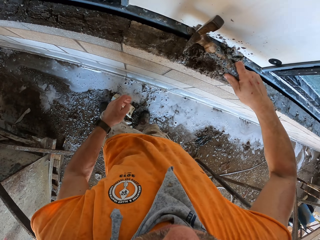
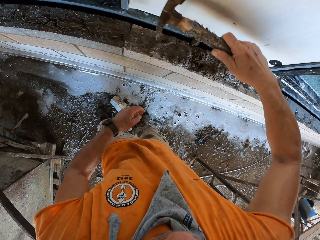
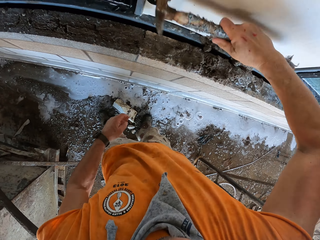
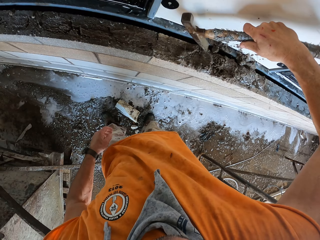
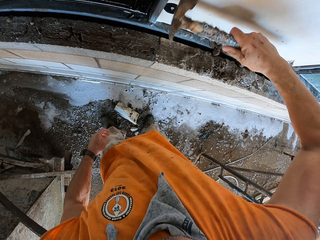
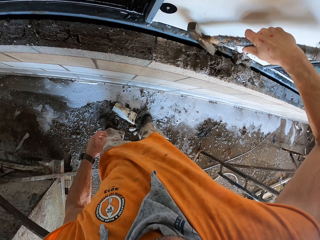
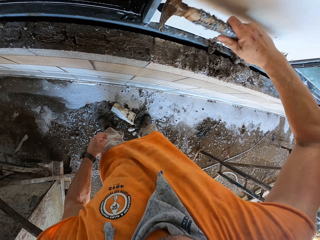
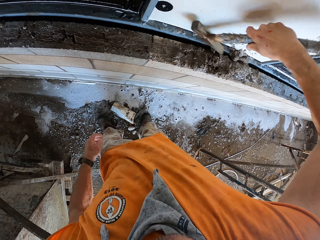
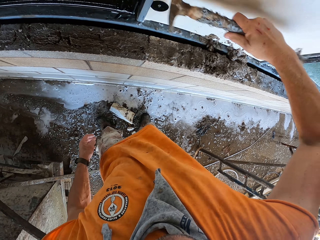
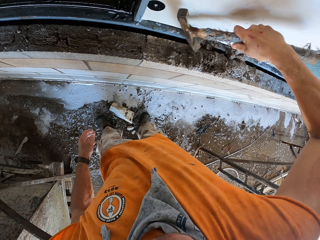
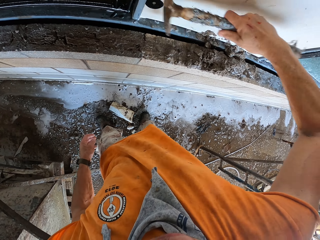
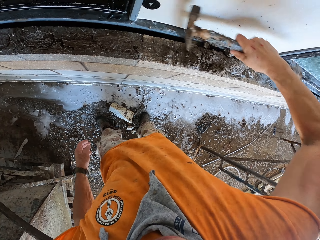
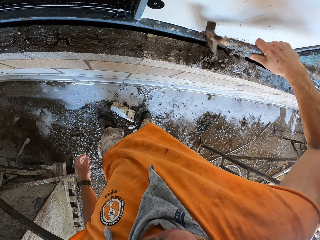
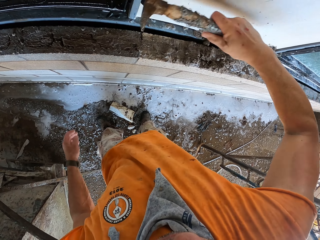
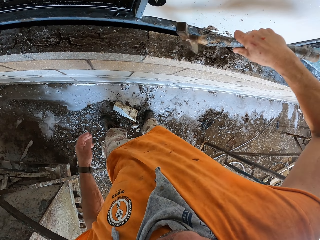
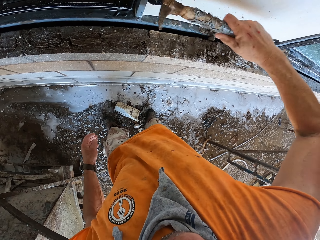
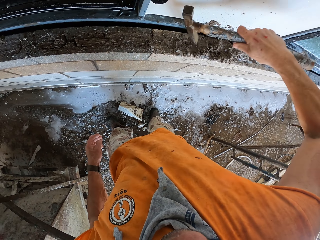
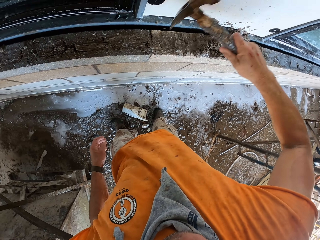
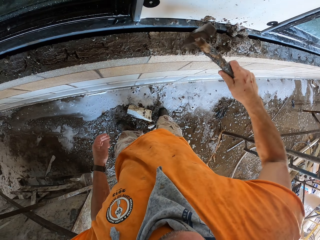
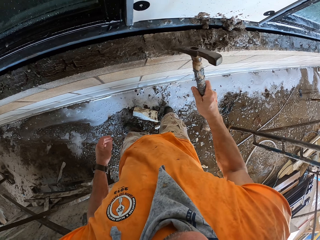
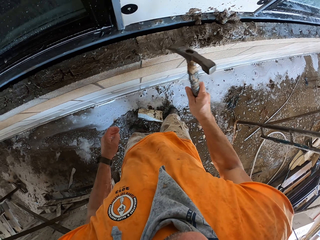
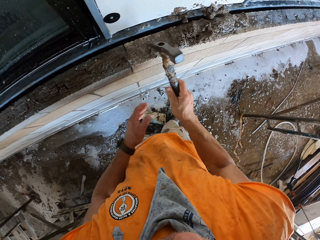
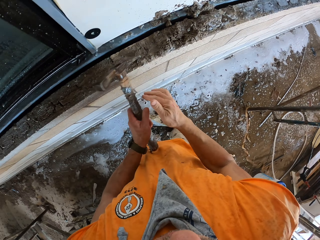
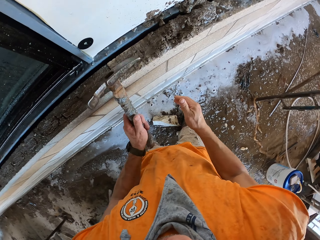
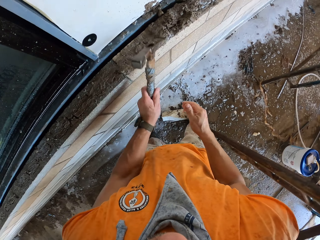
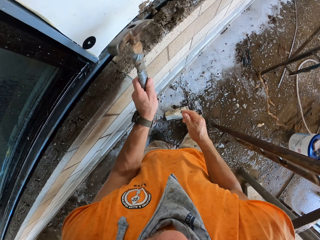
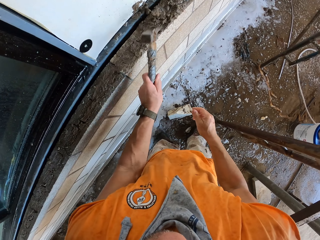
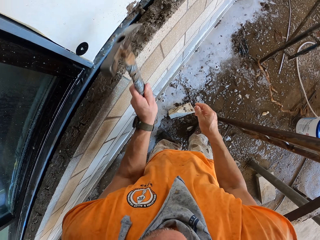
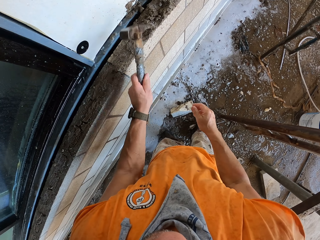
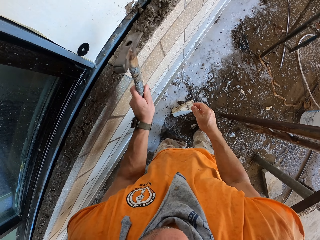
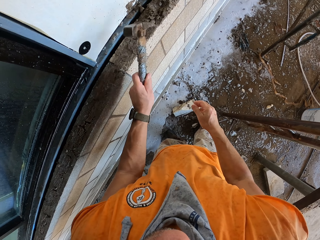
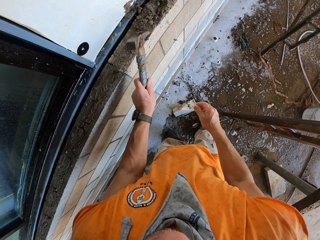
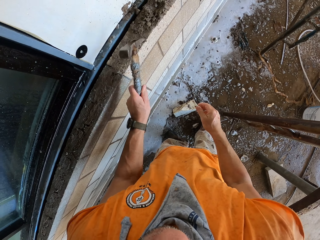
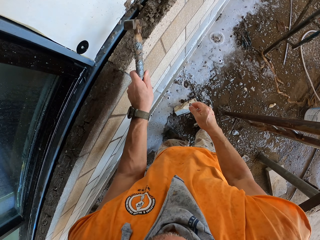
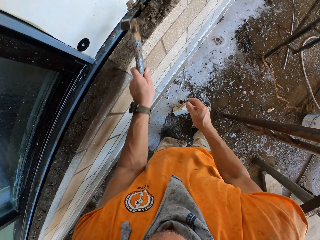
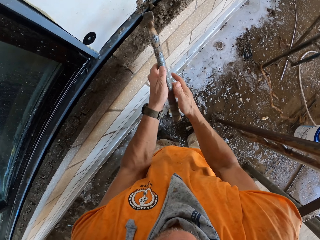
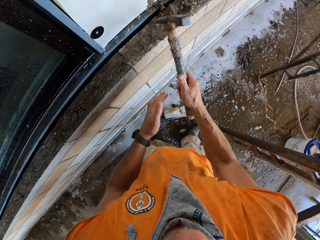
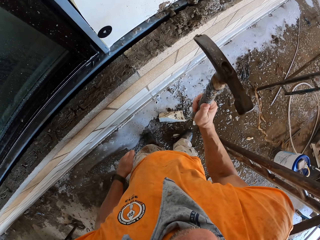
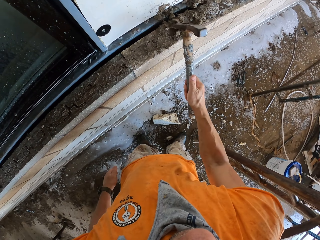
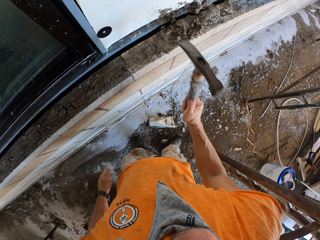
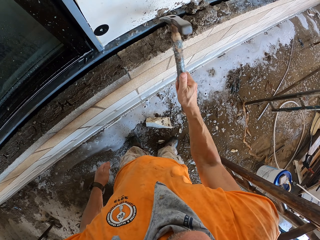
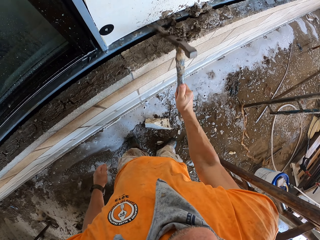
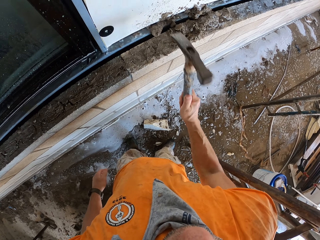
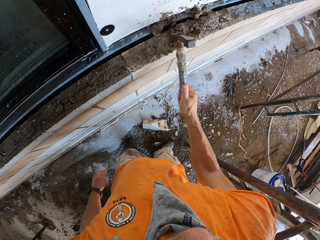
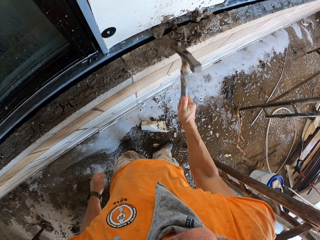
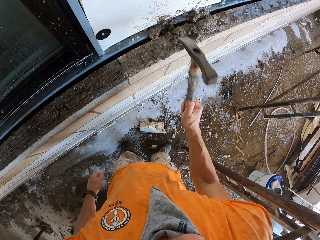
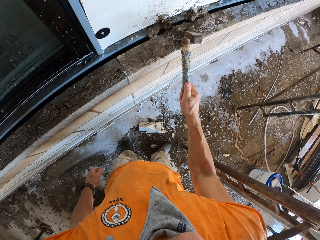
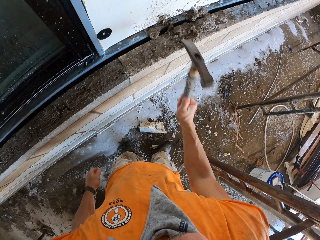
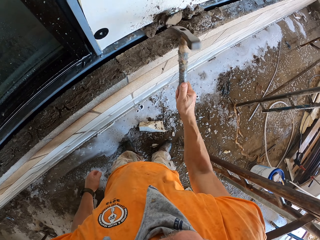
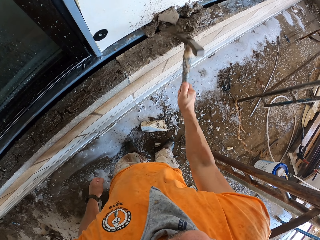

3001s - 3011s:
The camera wearer hits on top of the wall with a hammer.

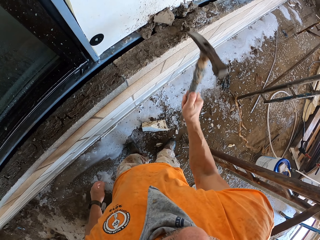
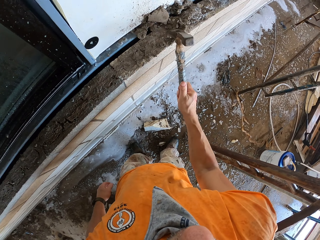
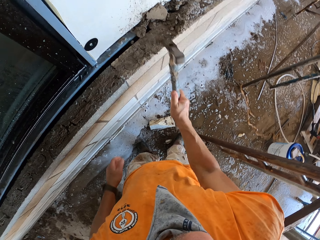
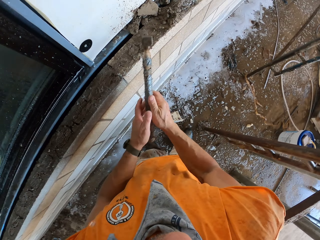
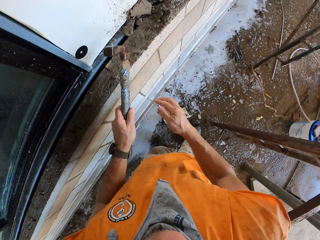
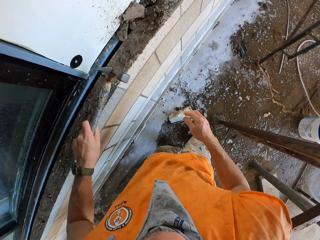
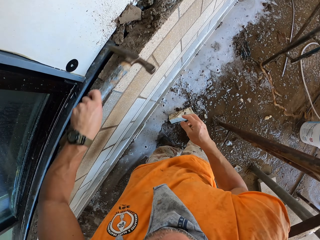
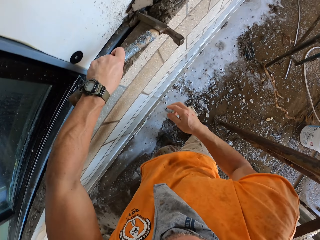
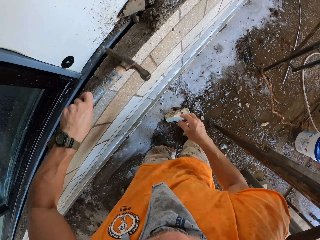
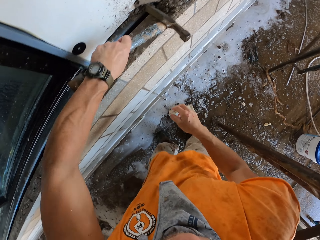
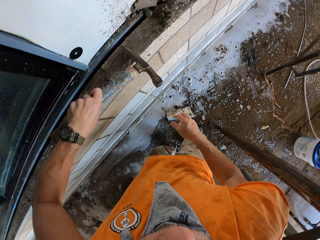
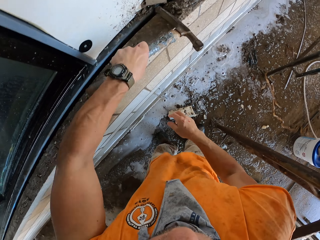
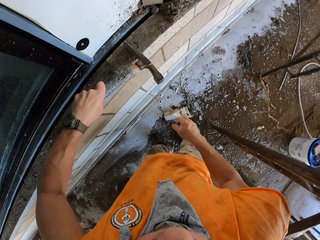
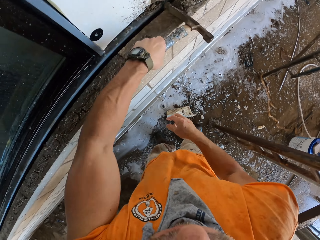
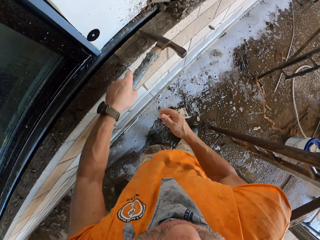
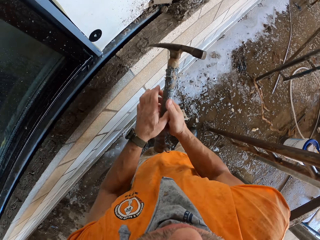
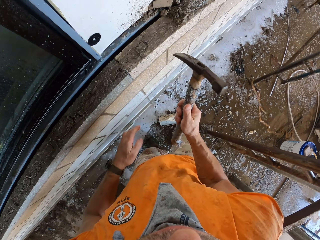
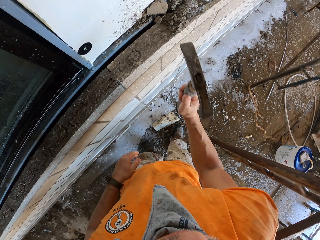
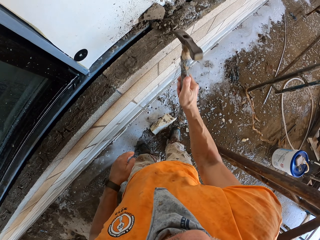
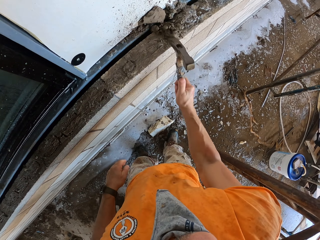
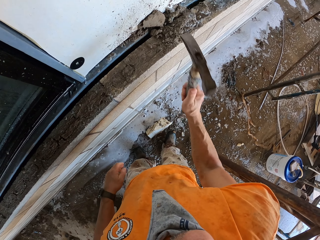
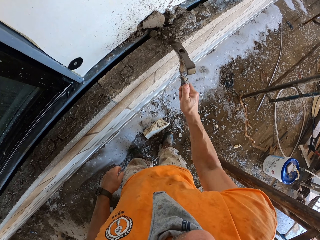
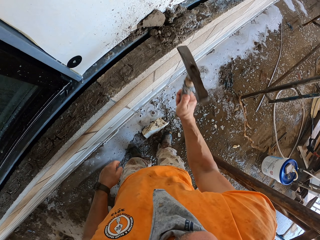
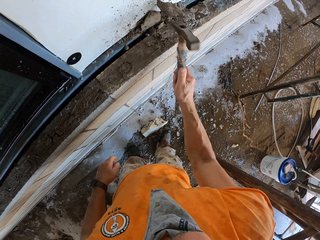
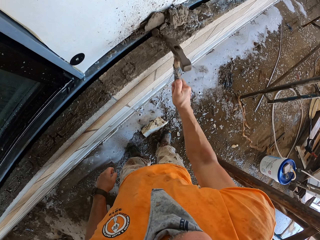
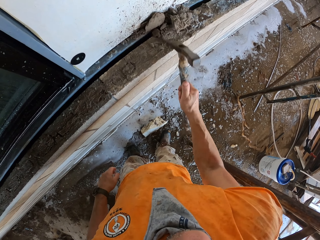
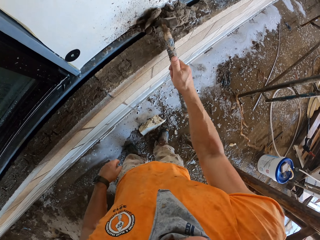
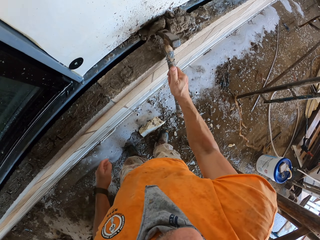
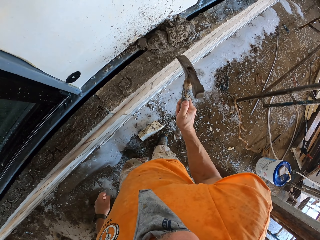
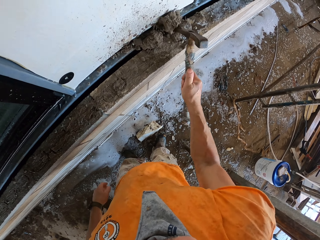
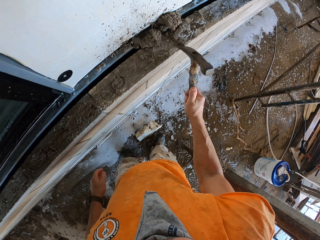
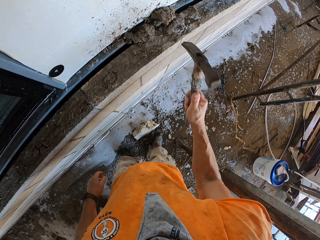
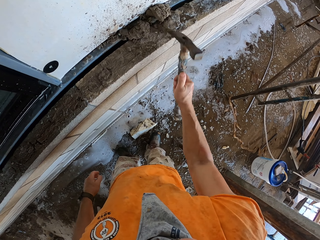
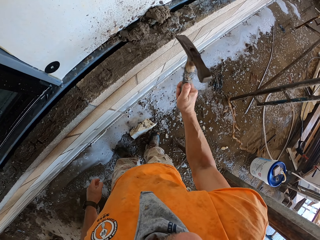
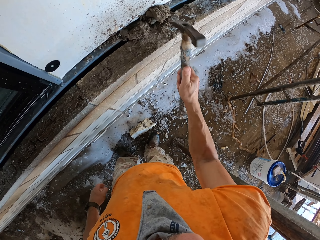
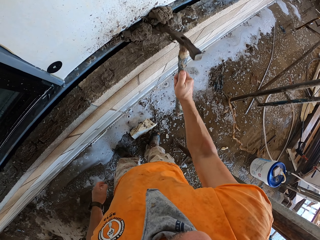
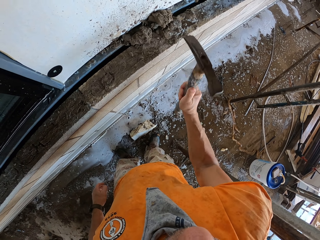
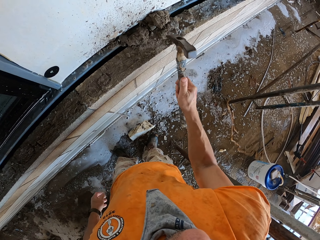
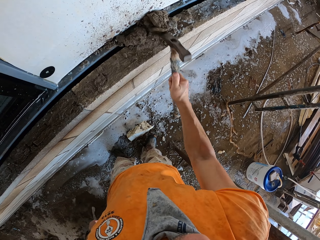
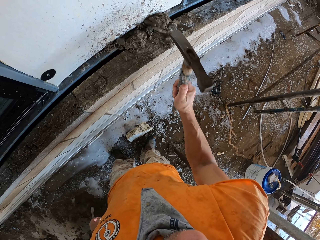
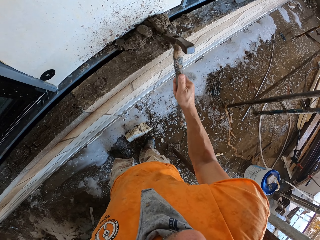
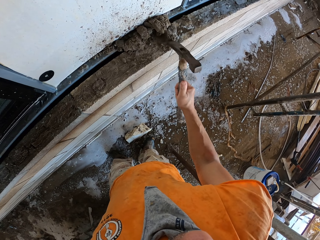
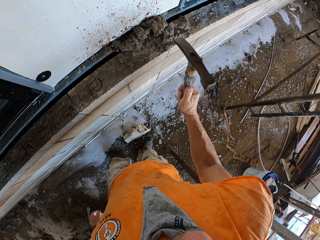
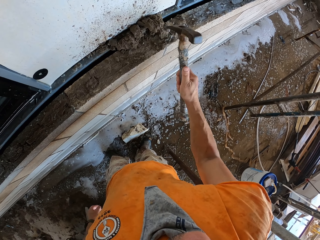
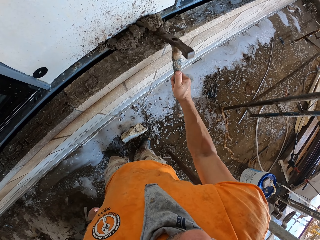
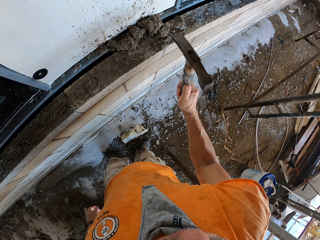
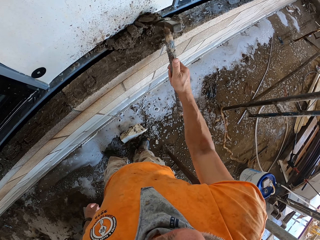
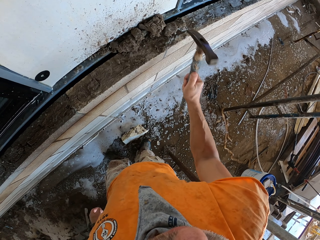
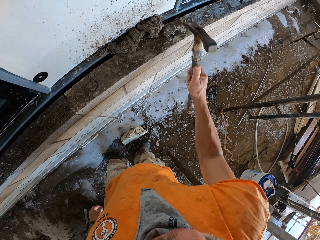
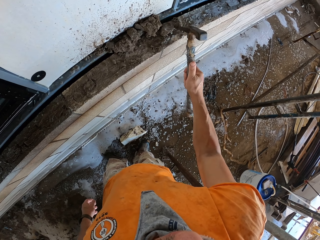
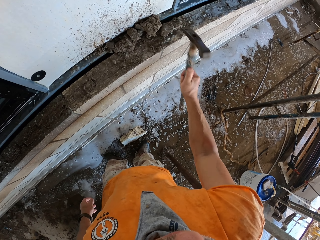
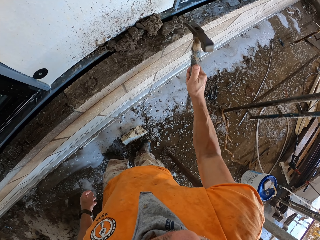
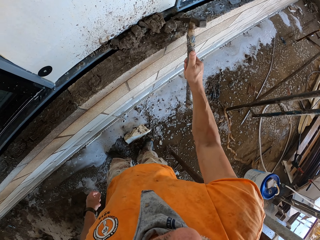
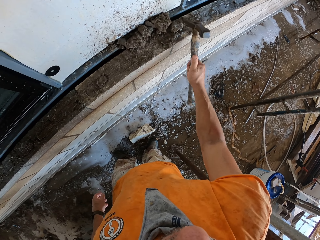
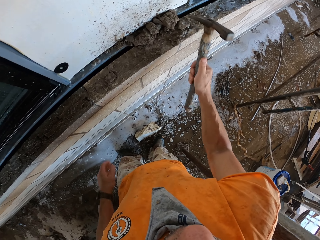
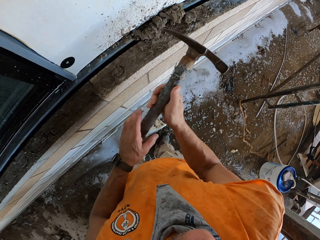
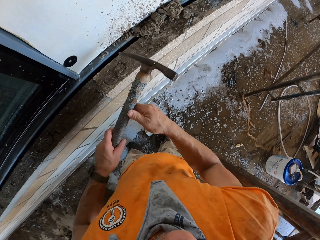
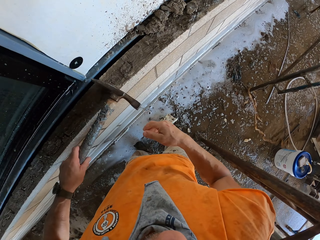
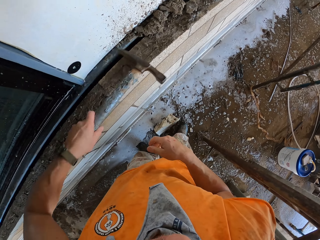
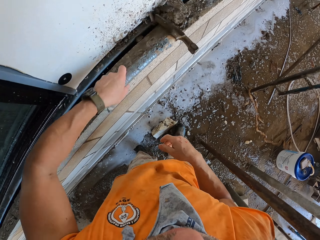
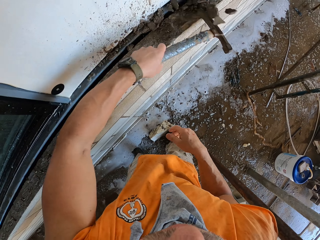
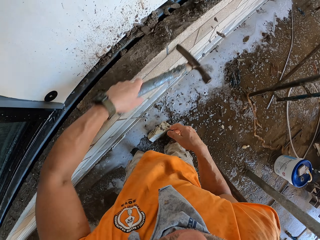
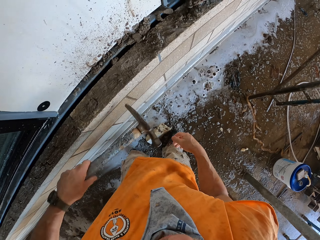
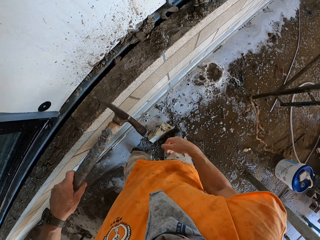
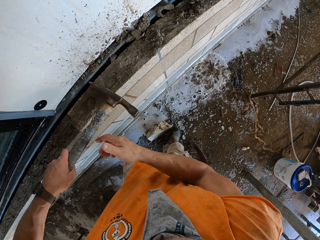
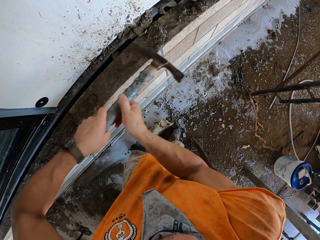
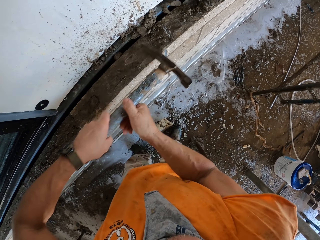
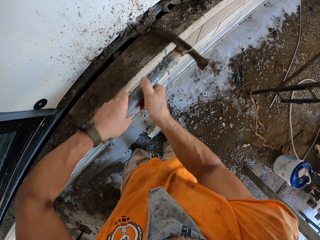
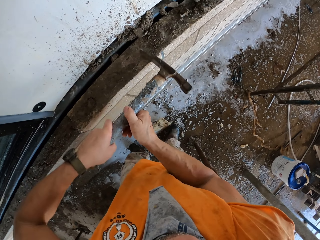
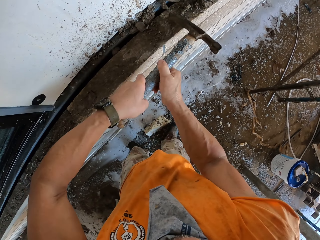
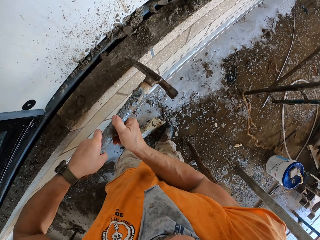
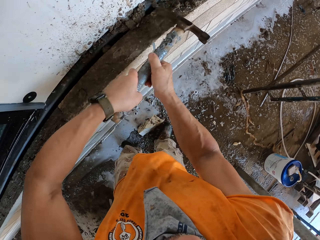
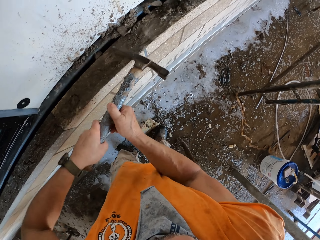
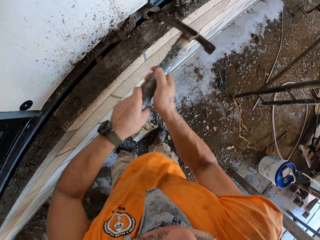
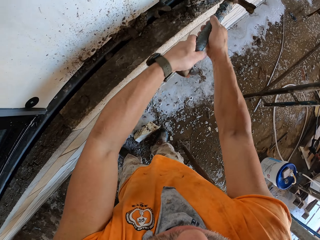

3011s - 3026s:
The camera wearer grinds on the wall with a hammer. They hit on the wall with the hammer. They grind on the wall with the hammer.
